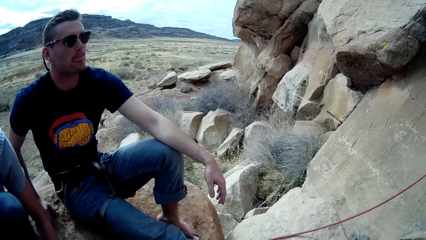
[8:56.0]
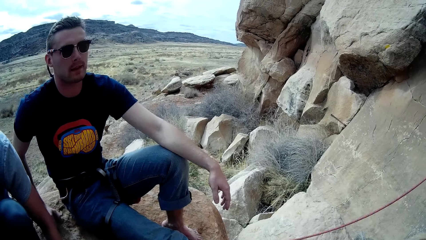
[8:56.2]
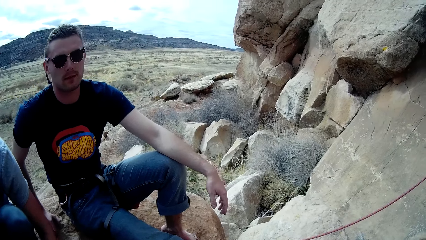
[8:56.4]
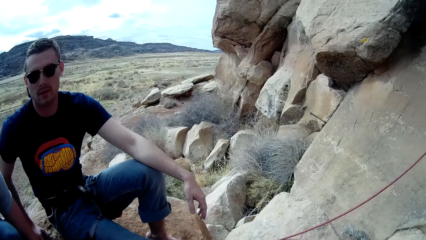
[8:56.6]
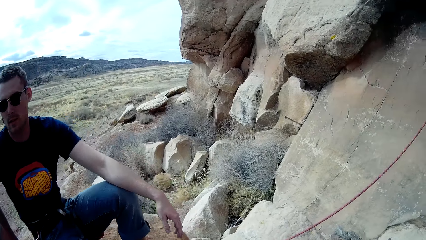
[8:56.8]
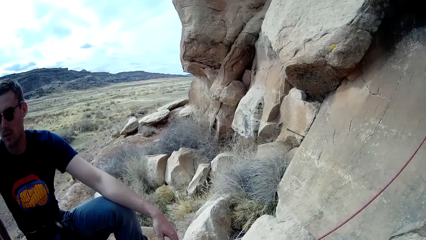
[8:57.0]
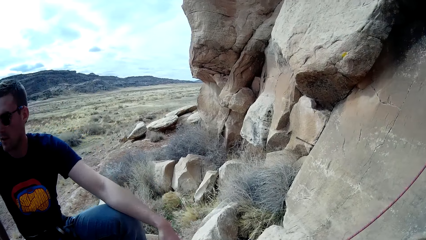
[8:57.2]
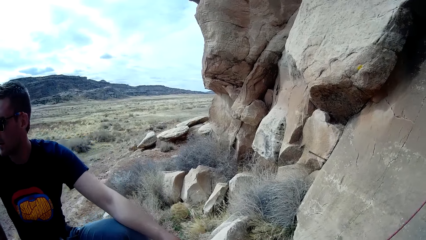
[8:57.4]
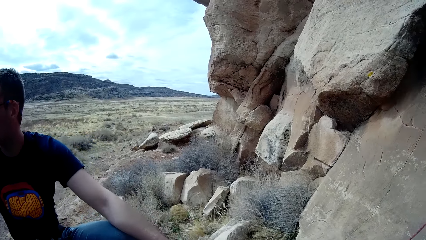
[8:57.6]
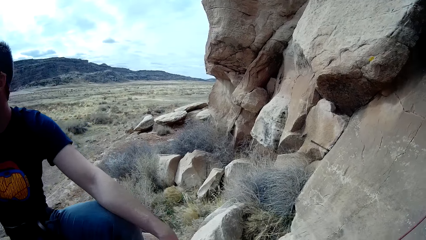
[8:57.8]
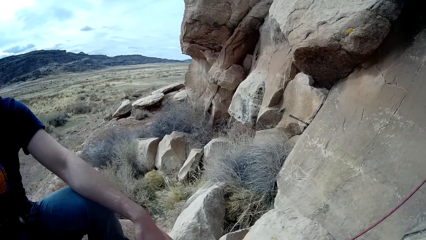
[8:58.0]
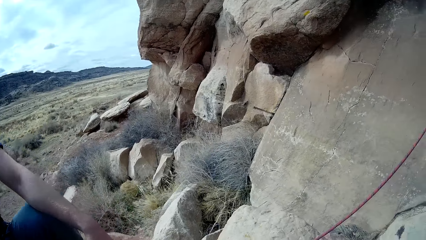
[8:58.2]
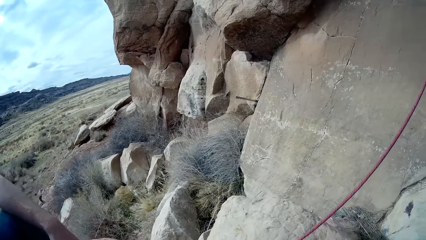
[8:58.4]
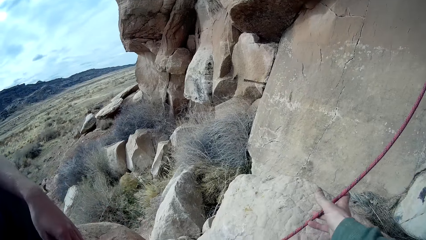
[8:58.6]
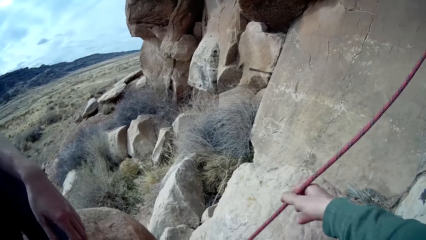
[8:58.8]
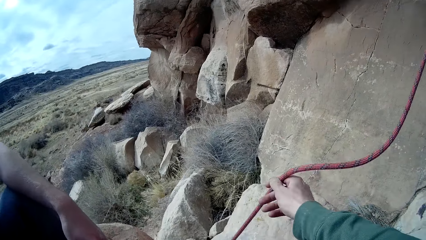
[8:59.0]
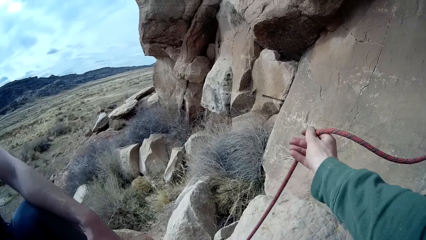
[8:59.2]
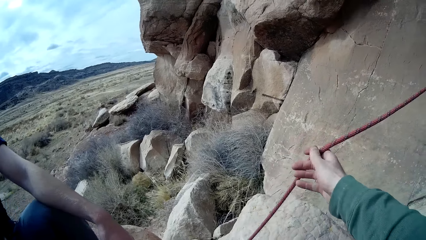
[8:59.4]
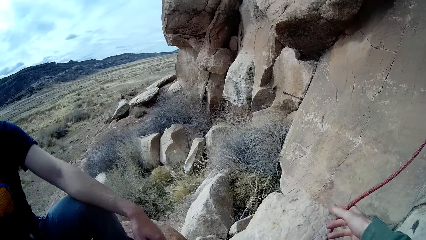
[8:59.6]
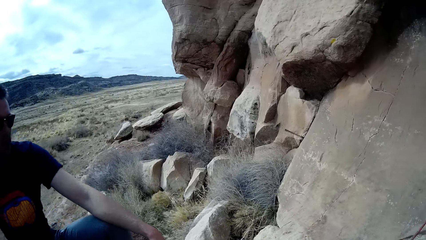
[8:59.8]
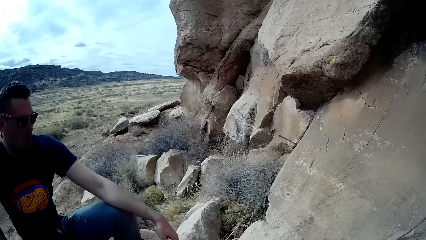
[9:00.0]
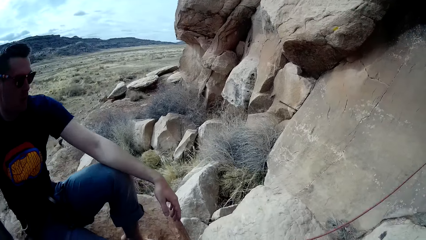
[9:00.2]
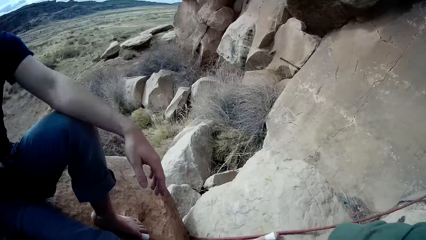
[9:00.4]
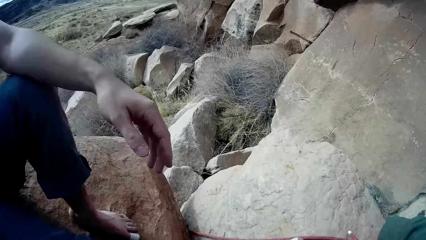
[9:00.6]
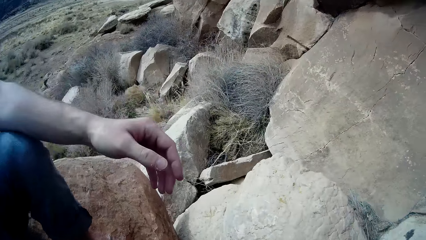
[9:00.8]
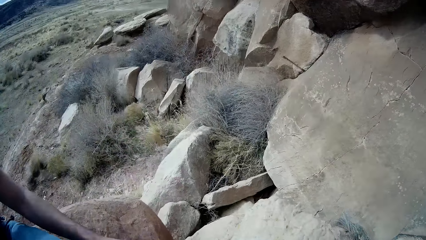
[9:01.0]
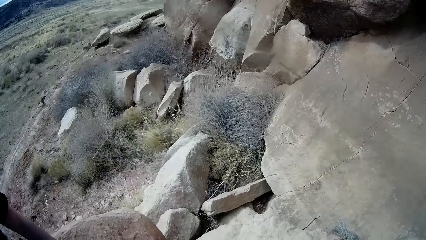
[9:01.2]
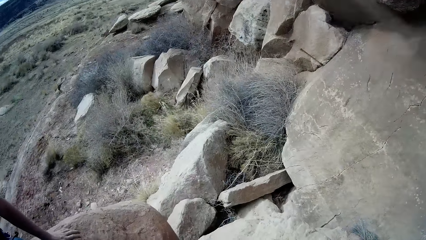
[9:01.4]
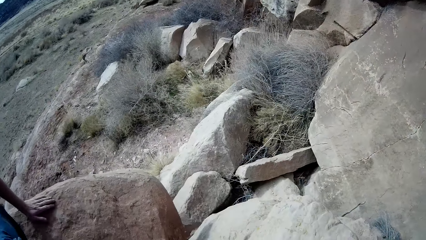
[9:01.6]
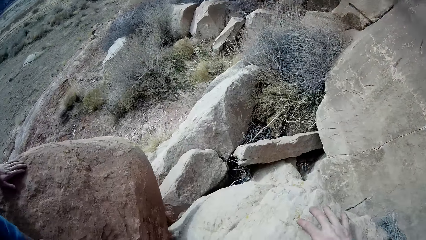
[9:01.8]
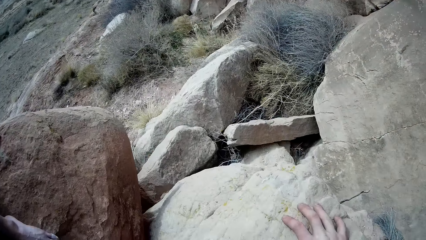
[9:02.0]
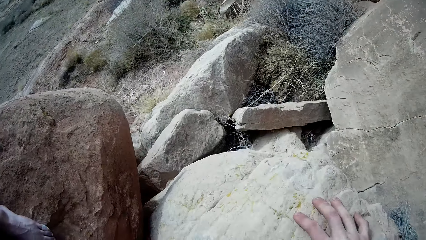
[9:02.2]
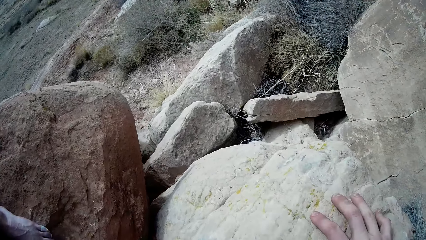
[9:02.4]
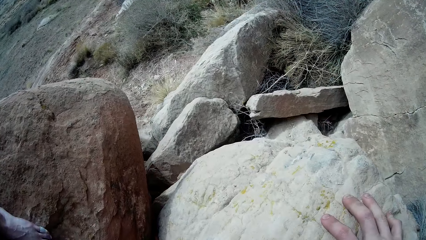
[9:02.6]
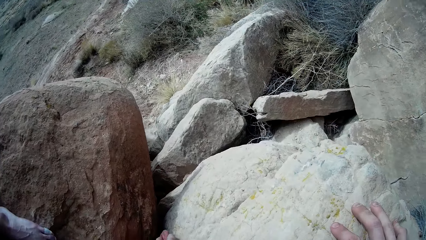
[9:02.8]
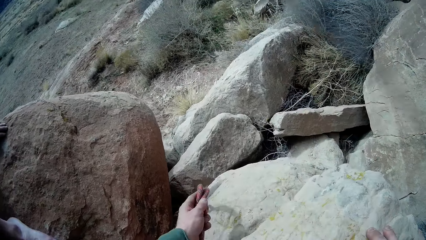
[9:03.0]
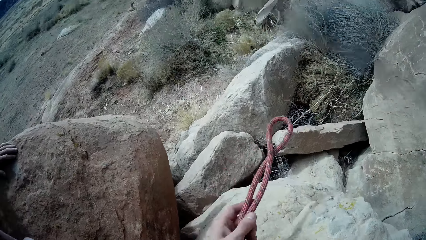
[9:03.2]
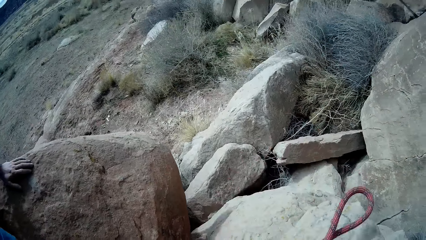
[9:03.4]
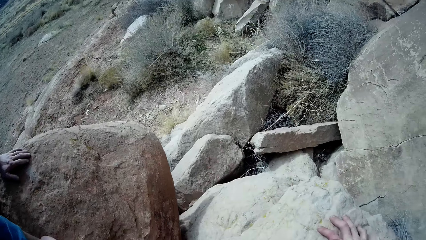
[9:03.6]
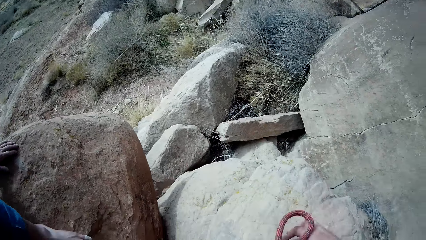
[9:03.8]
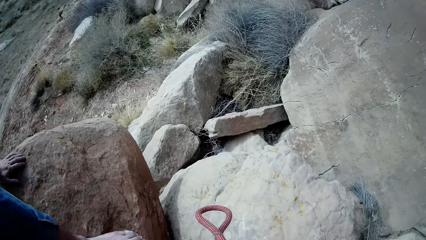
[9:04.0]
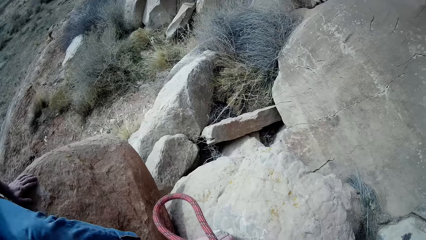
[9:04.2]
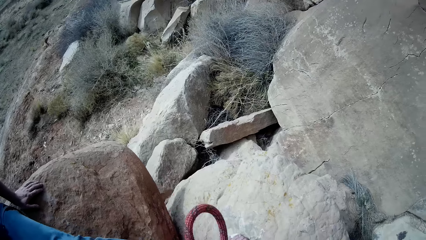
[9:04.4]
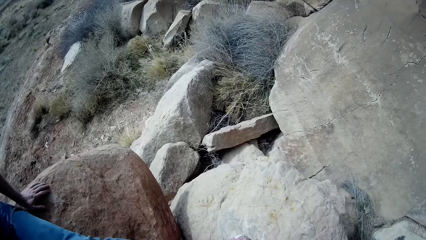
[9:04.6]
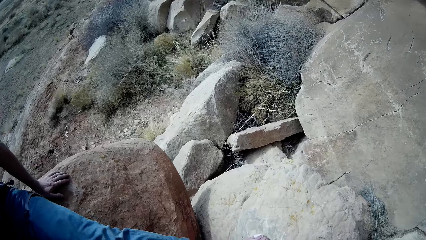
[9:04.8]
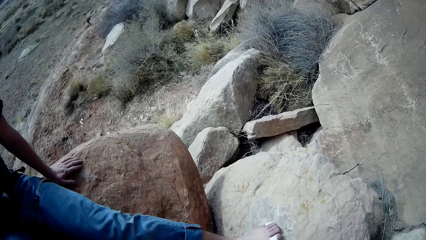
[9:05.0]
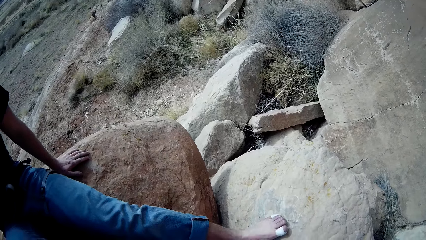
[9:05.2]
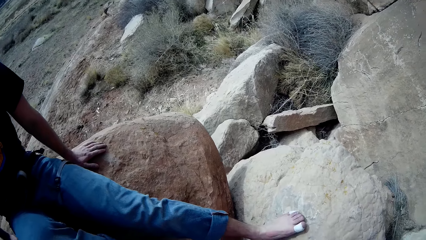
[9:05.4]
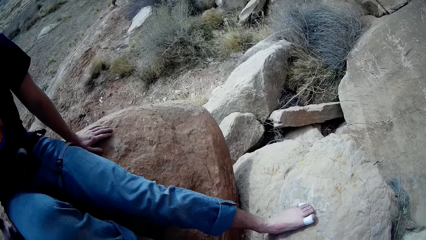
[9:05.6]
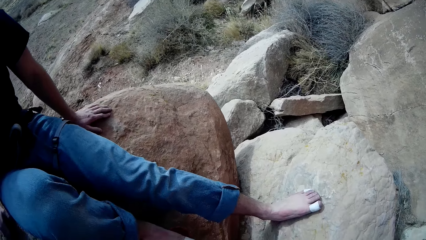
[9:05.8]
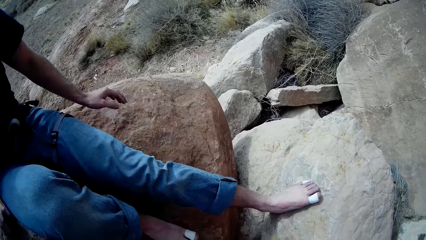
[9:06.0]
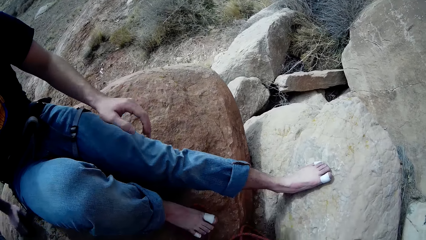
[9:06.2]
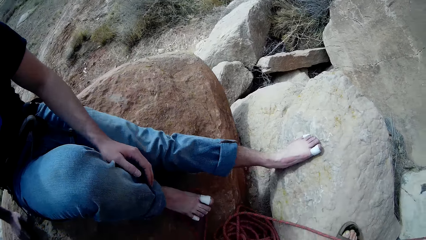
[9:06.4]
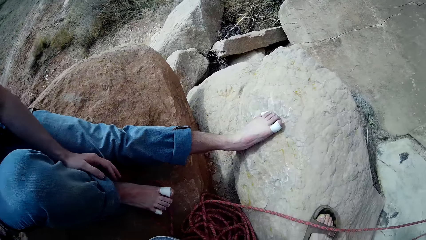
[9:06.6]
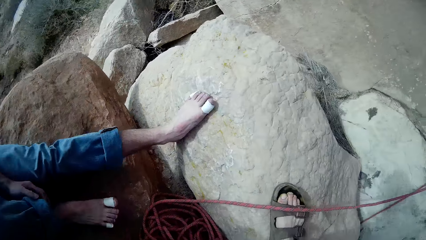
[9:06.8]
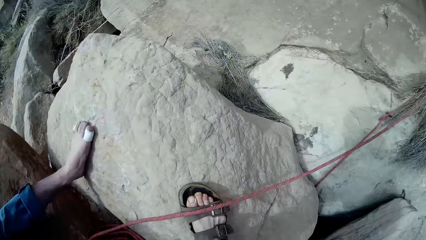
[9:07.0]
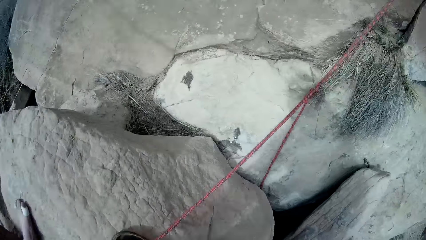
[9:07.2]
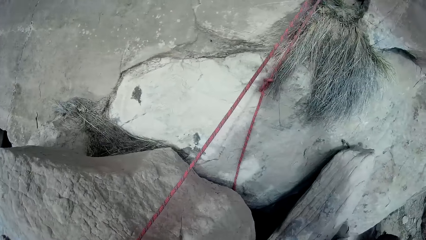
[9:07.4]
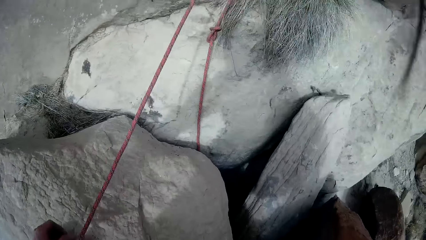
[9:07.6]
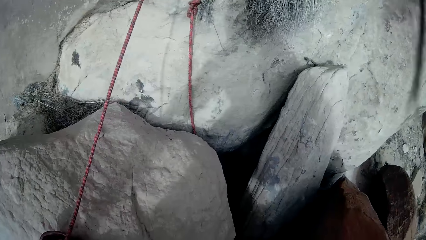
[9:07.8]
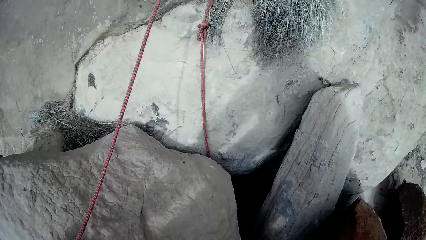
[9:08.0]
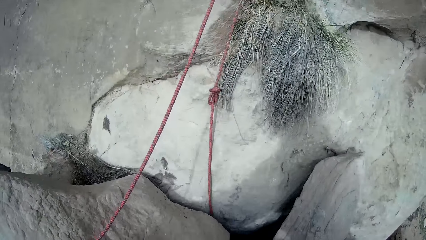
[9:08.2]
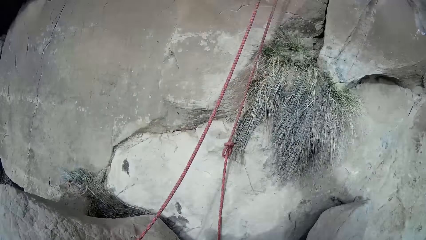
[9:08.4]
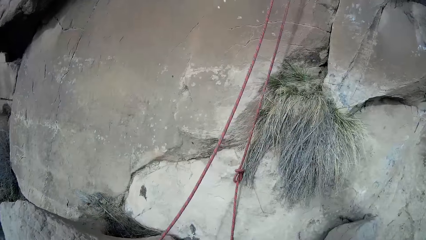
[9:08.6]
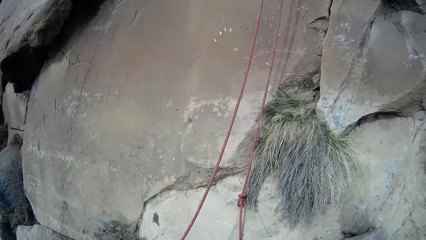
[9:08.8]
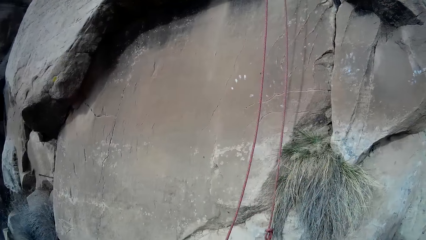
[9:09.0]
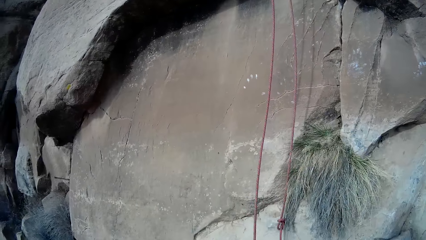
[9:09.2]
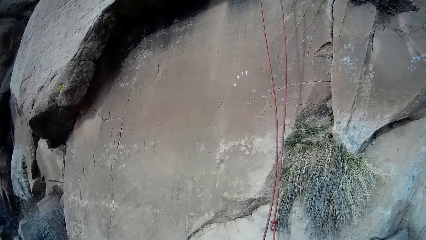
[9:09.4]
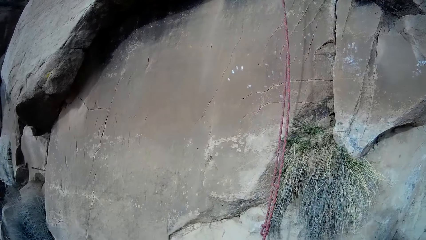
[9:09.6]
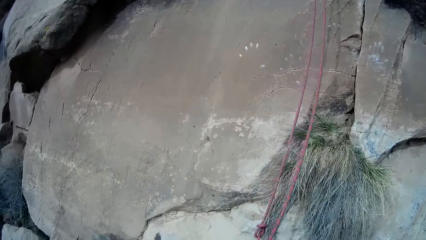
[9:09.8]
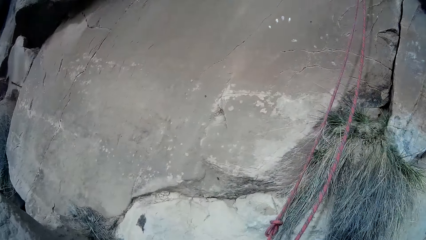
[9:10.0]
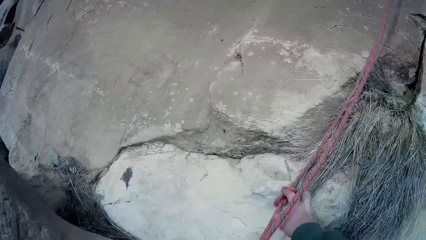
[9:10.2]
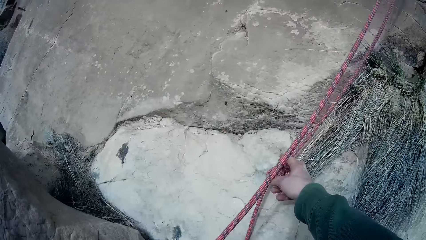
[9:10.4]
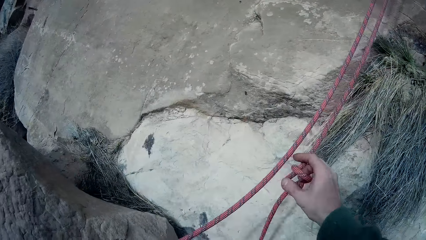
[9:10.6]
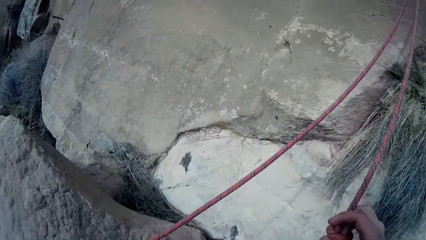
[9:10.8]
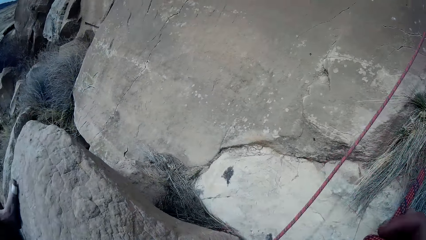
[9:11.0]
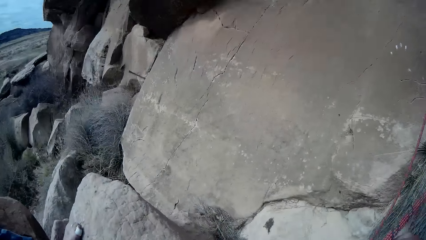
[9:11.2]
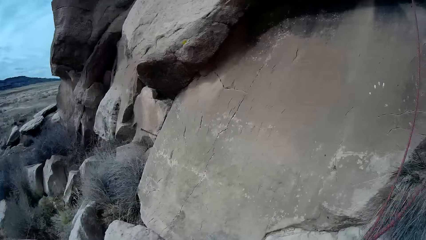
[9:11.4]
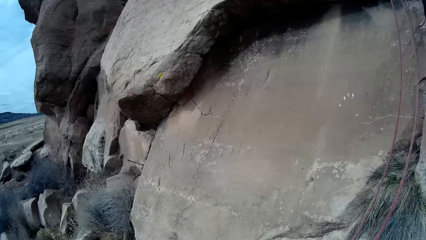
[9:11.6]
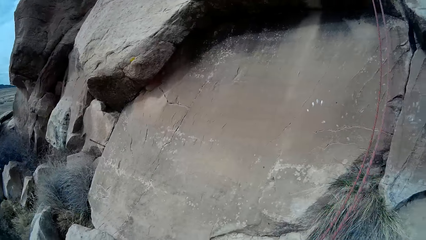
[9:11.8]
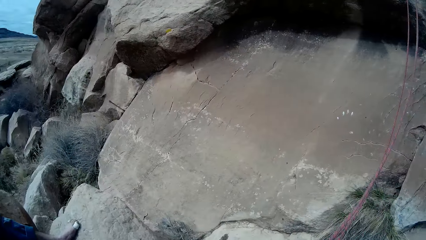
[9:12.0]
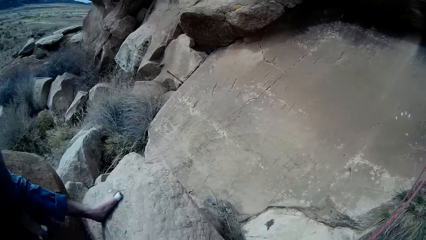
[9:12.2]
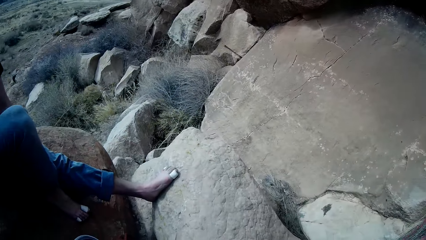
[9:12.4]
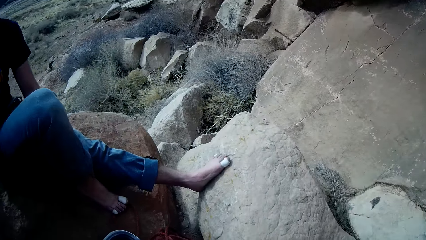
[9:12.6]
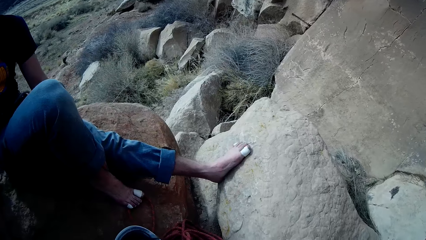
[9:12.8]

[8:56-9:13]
The camera wearer moves the rope with his right hand. He holds the rope. He holds a rock. He unhooks the rope from amidst the rocks with his left hand. He moves the rope and holds the rope with the other hand. A man moves a hand and touches his trouser. The camera wearer grabs a knot on the rope with his right hand.
